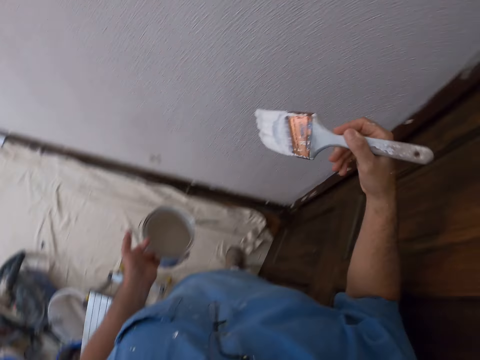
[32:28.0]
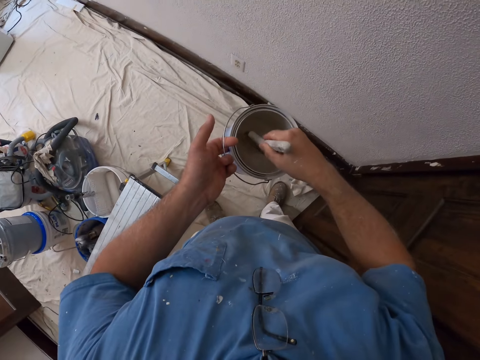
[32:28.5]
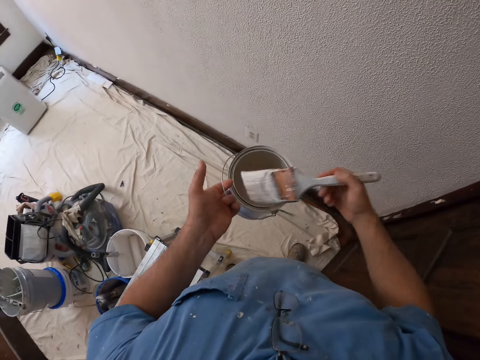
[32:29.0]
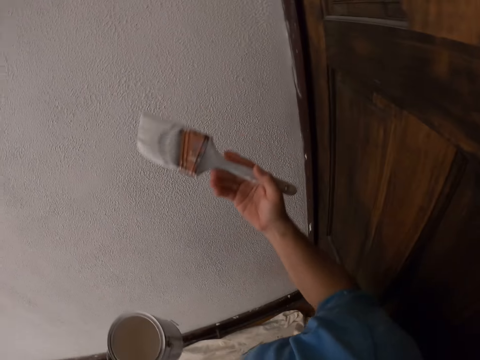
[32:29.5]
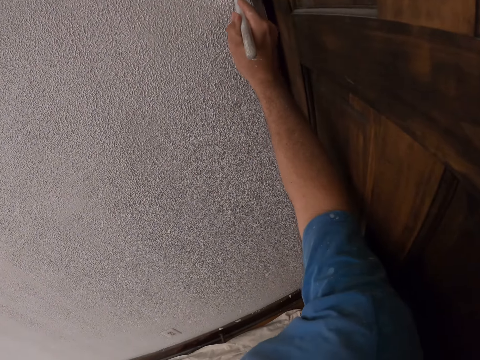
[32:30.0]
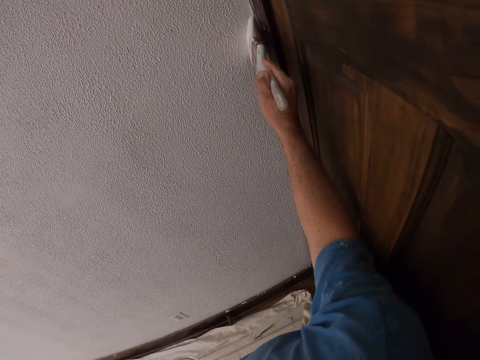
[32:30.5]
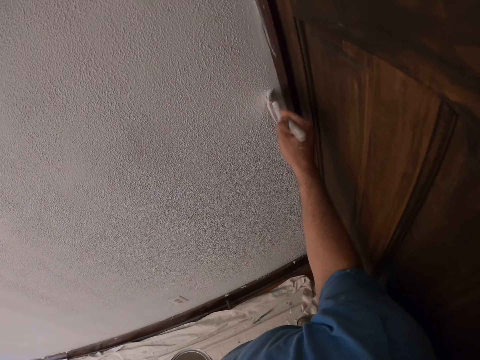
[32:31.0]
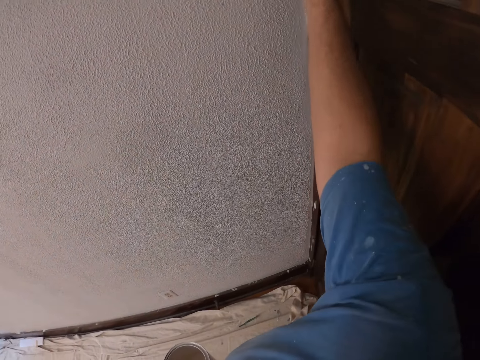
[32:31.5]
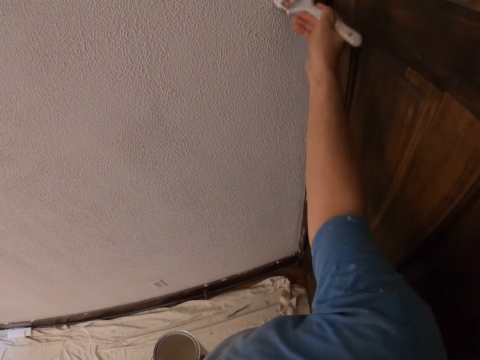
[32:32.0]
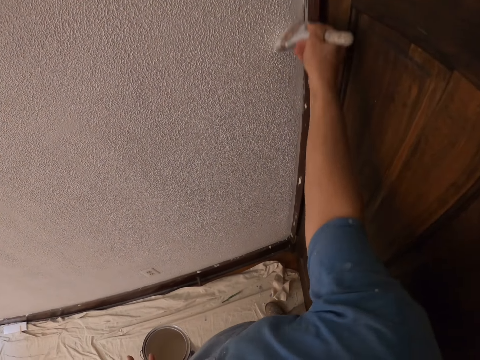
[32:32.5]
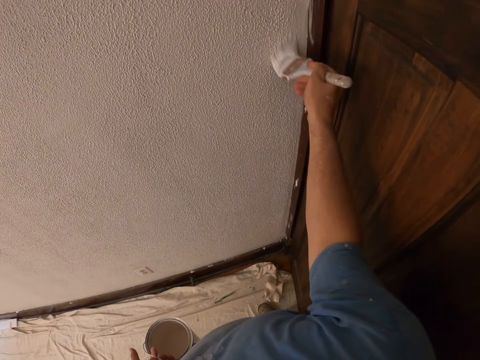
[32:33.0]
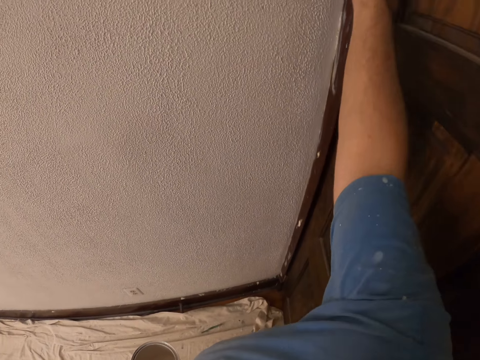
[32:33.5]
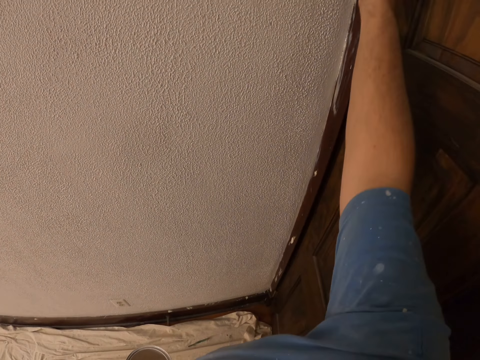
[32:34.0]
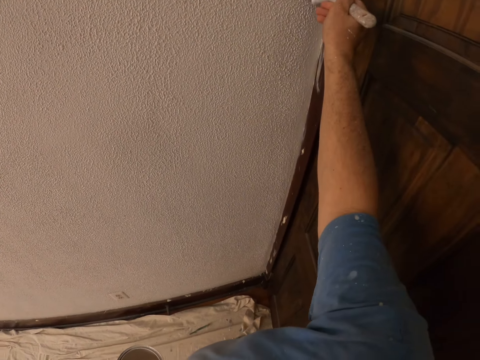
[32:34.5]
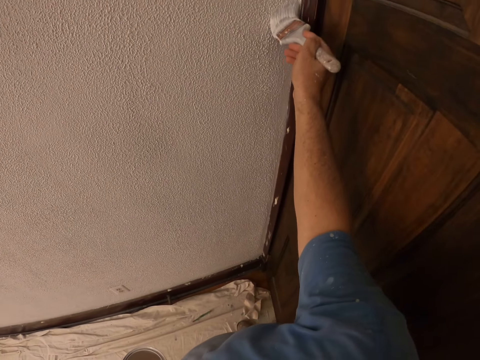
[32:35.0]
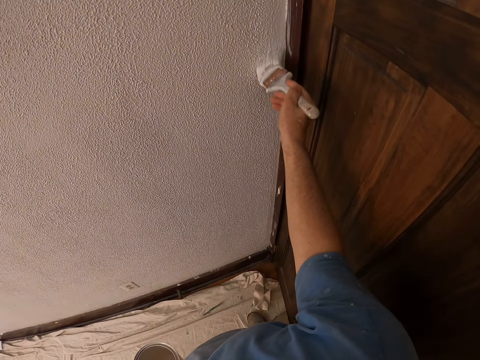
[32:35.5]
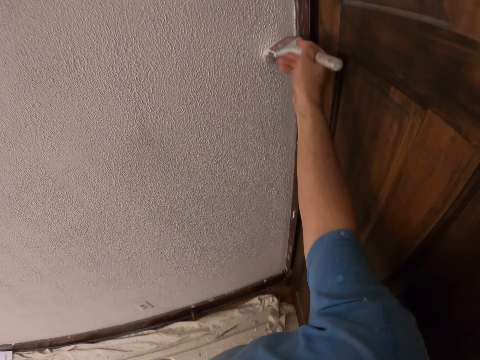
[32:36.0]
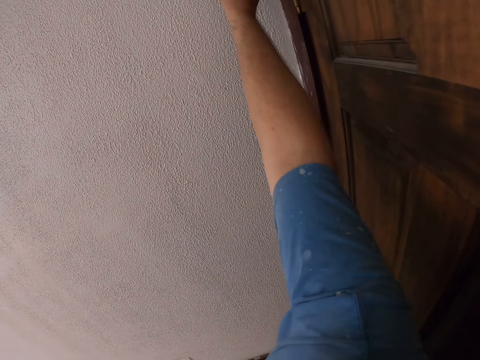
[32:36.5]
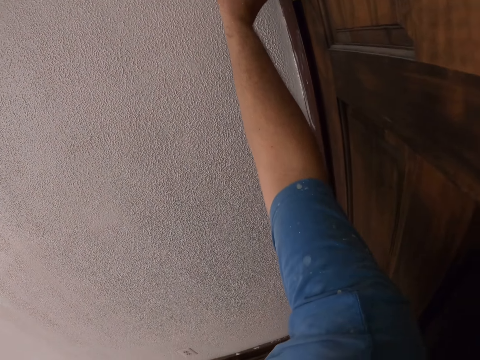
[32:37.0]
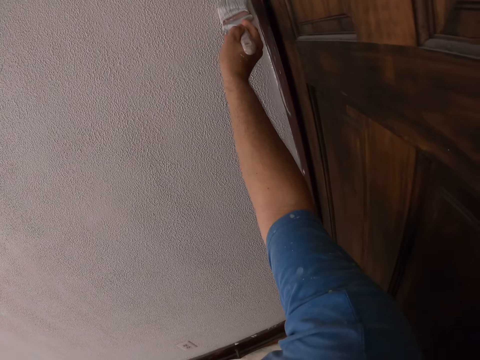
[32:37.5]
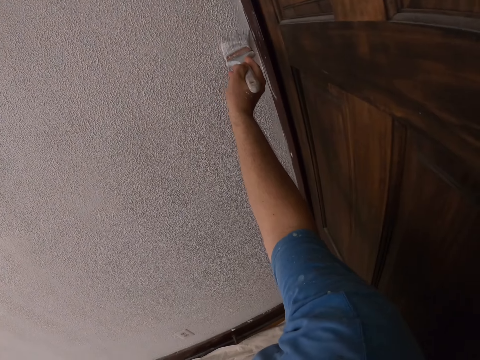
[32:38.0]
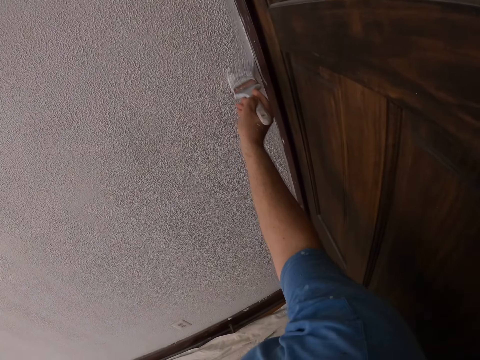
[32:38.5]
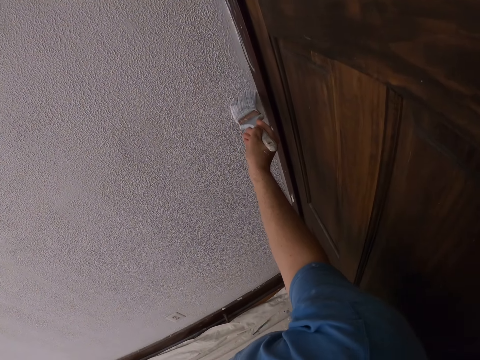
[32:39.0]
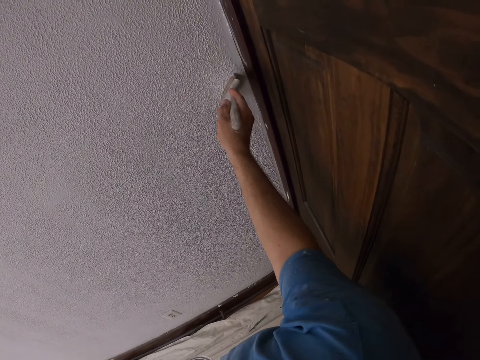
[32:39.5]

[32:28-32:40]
The camera wearer paints the wall. They dip the paint brush in the paint bucket. They paint the wall with the paint brush.

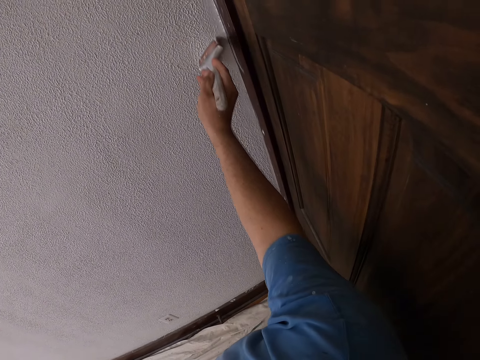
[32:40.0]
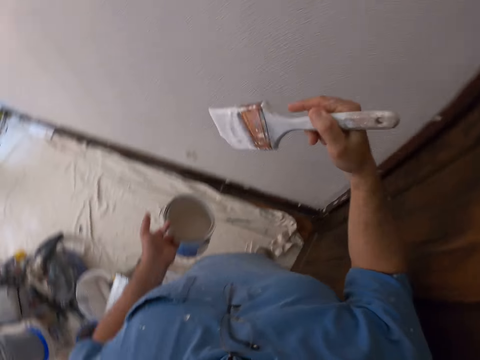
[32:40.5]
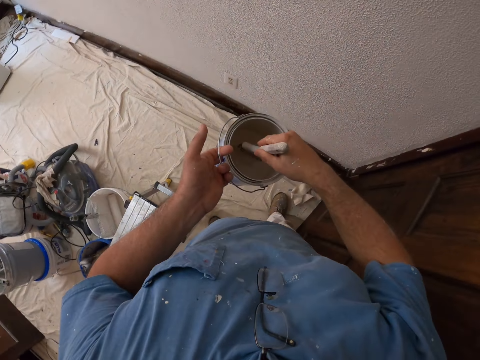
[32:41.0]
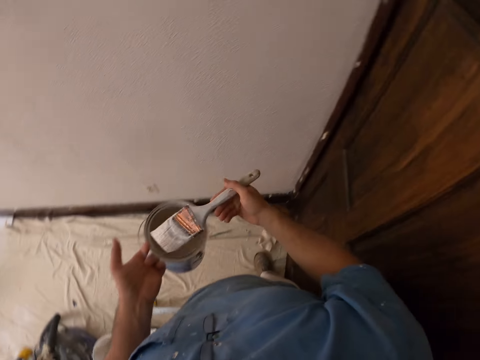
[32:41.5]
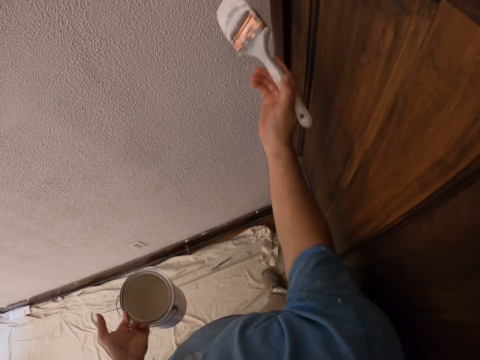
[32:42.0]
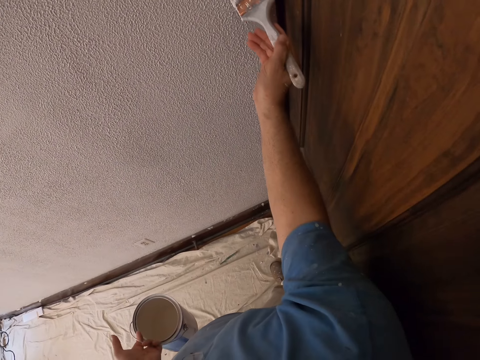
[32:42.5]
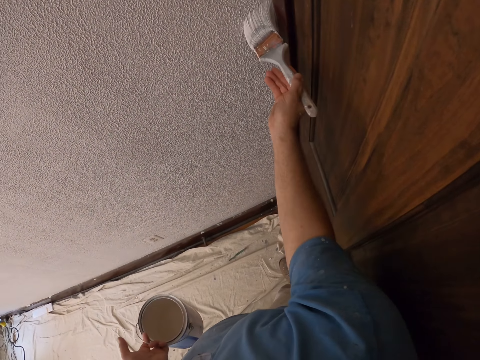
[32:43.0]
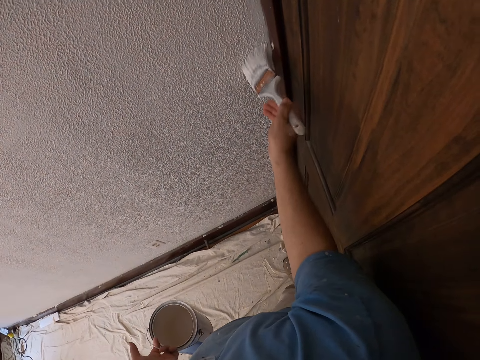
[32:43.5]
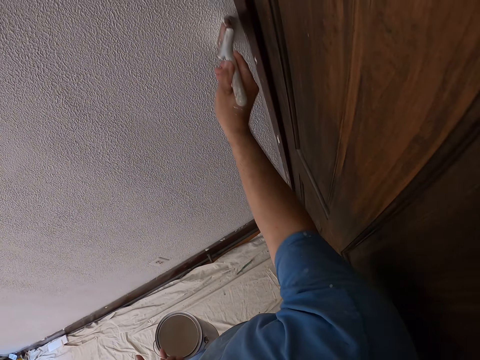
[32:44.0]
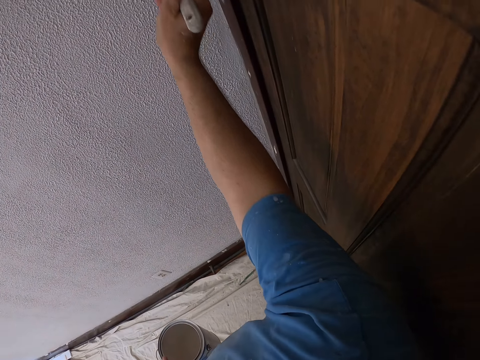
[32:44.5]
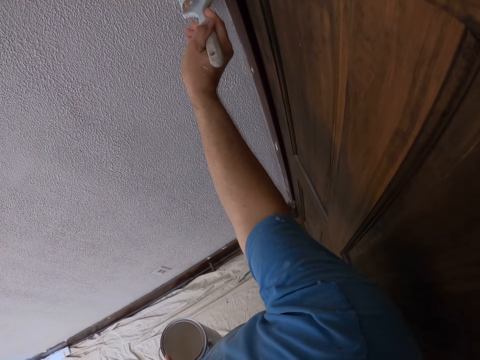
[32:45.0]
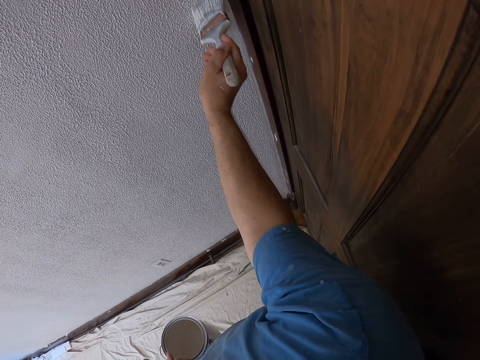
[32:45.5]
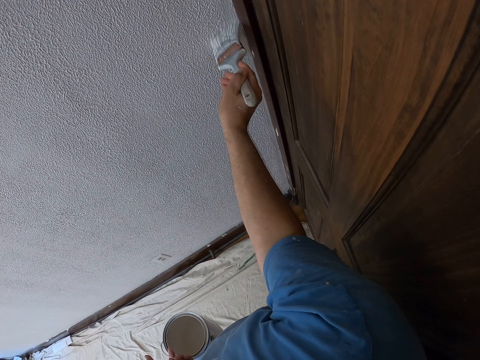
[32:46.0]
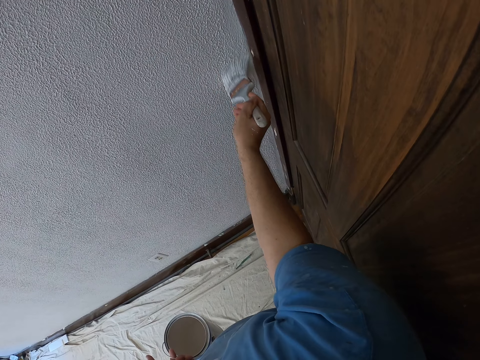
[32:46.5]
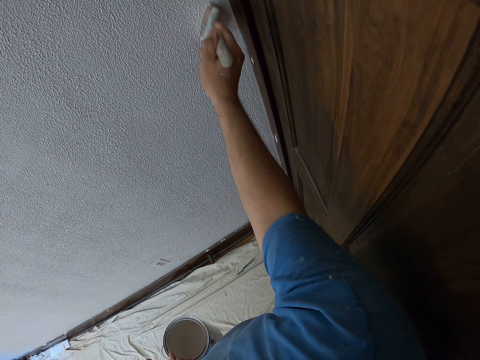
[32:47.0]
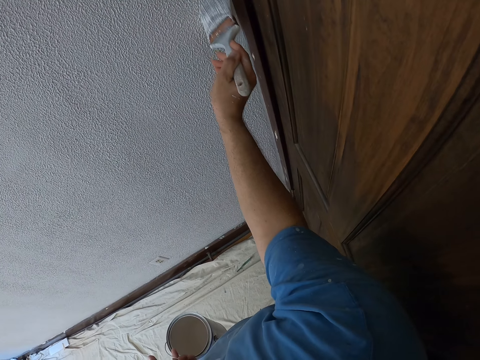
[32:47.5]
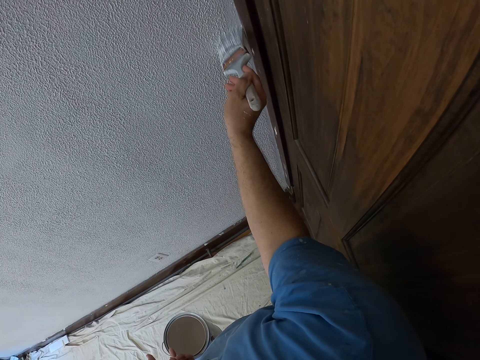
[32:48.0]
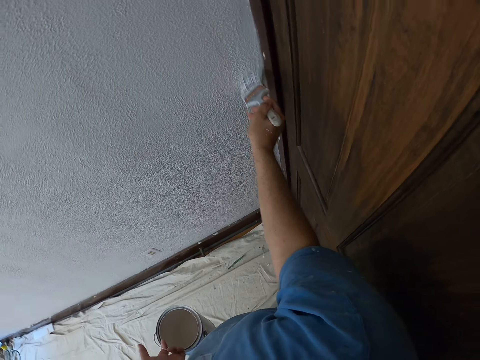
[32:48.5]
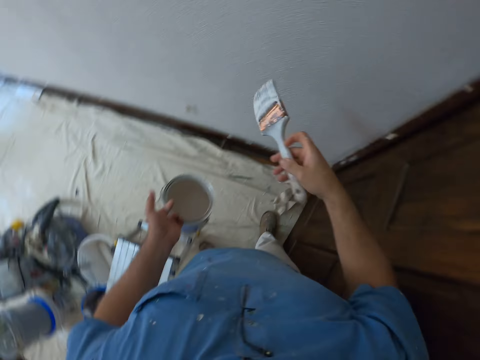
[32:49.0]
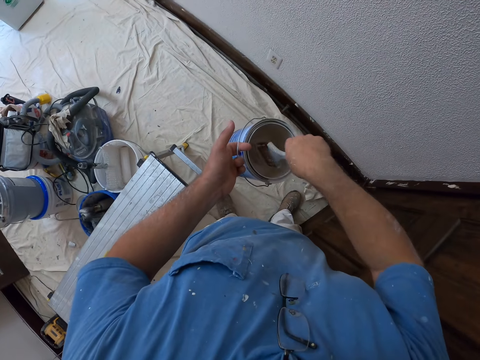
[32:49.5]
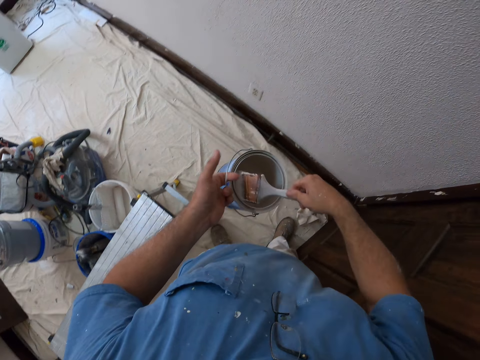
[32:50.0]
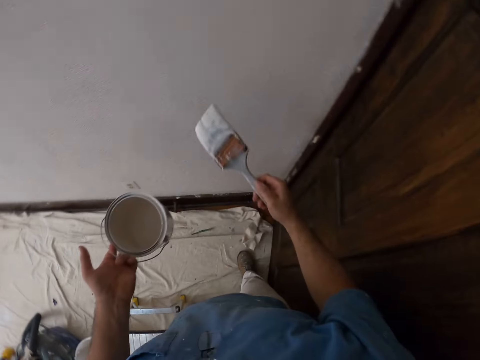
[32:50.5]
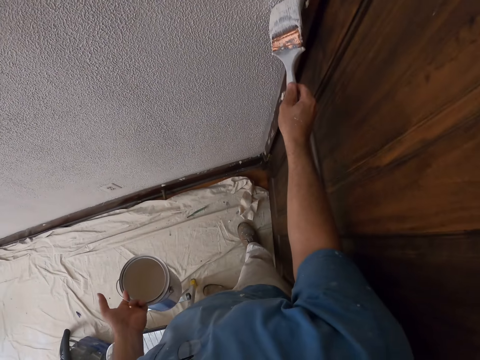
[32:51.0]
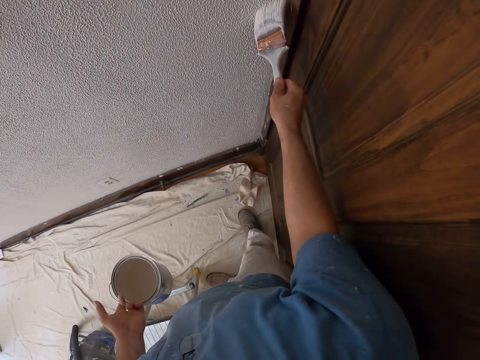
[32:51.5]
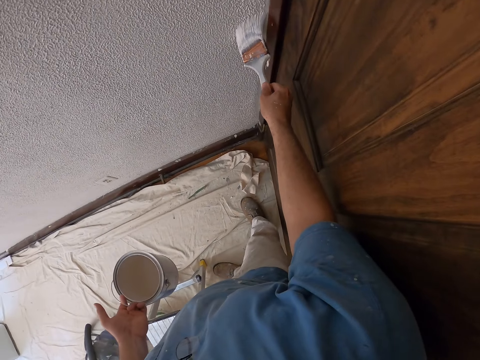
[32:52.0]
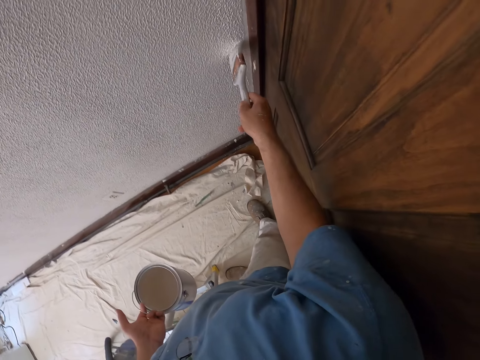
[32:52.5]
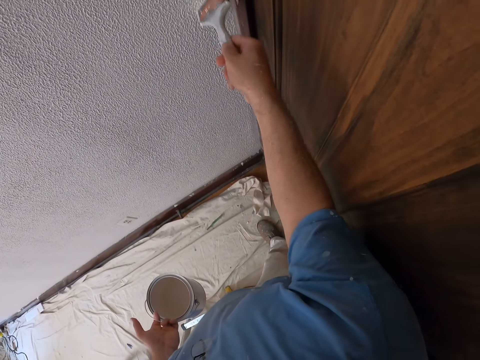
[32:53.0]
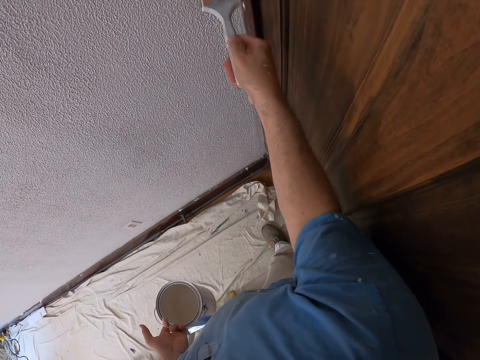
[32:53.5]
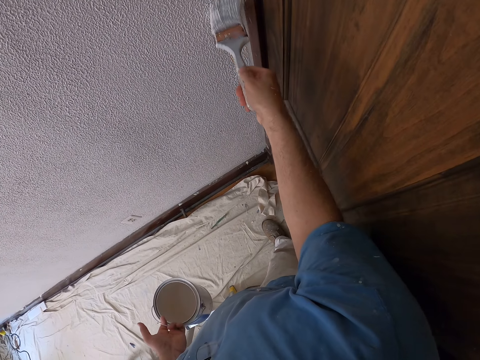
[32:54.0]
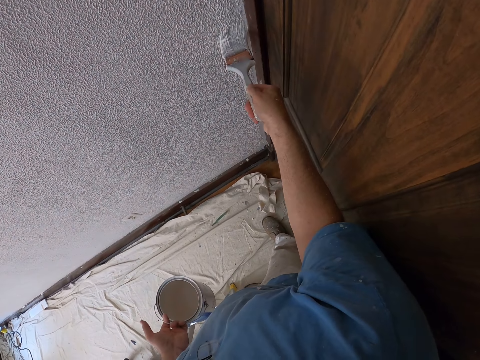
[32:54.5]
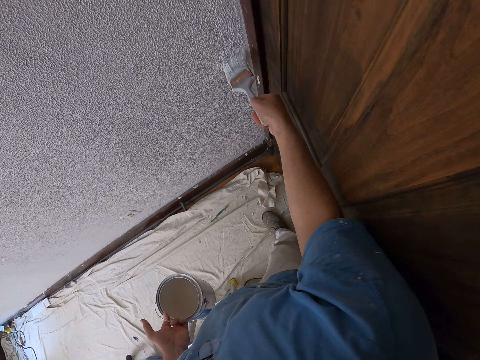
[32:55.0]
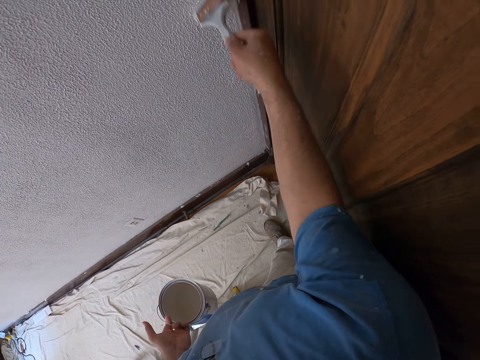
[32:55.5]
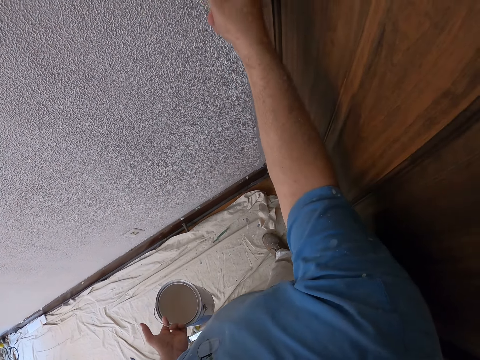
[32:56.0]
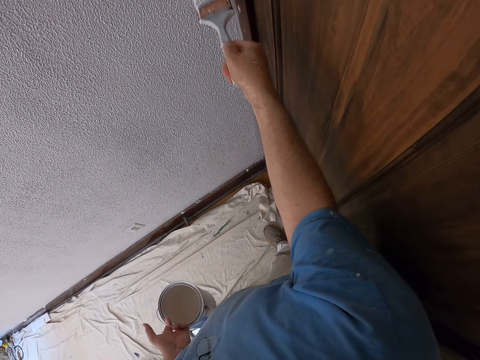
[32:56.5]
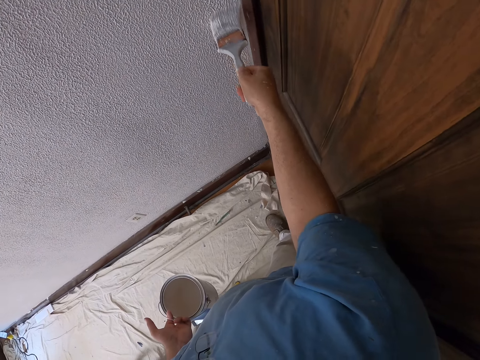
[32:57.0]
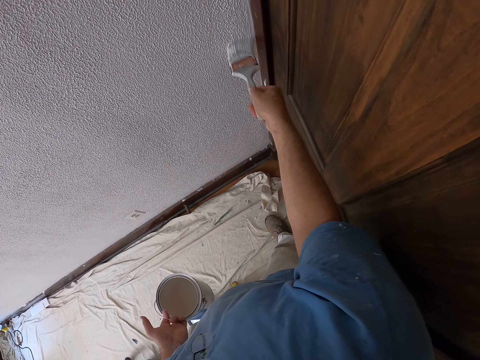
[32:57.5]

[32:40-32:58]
The camera wearer dips the paint brush in the paint bucket. They paint the wall with the paint brush. They dip the paint brush in the paint bucket. They paint the wall with the paint brush.
